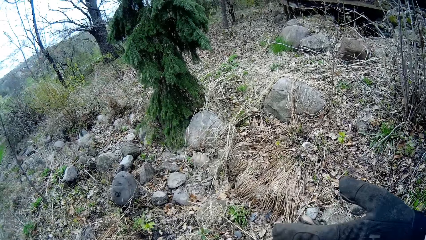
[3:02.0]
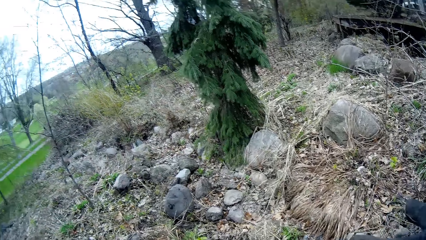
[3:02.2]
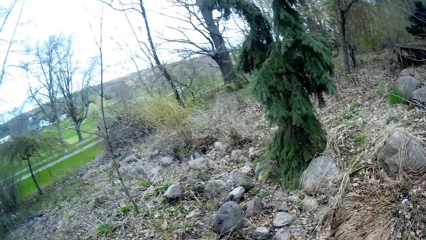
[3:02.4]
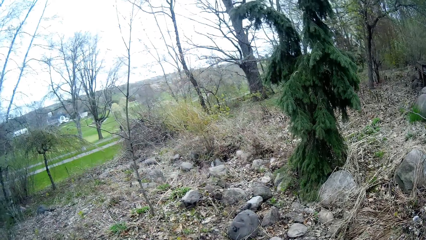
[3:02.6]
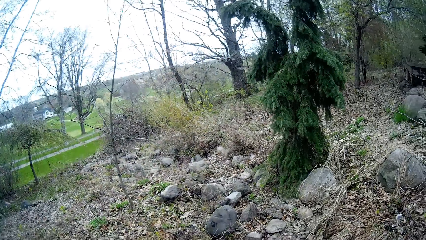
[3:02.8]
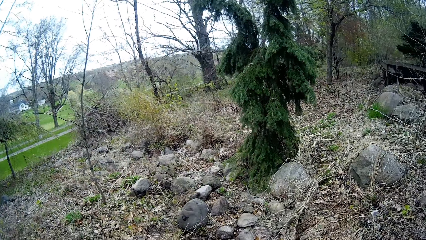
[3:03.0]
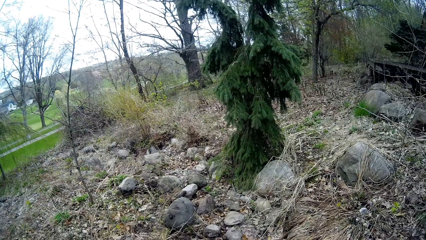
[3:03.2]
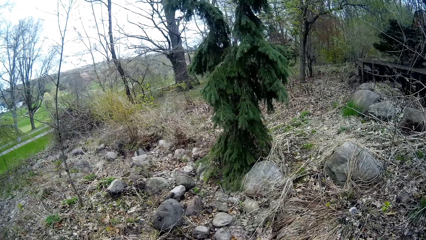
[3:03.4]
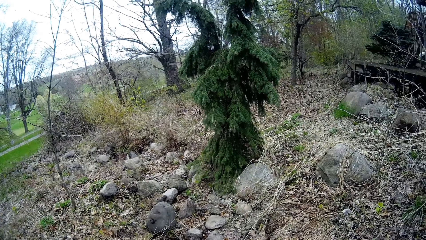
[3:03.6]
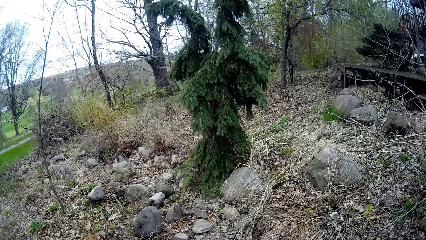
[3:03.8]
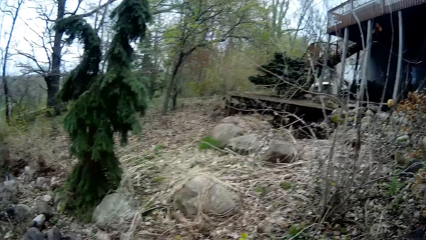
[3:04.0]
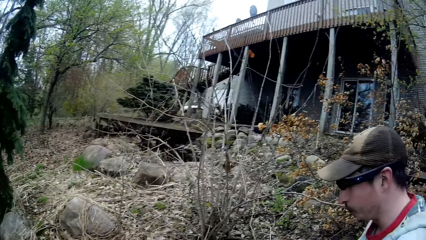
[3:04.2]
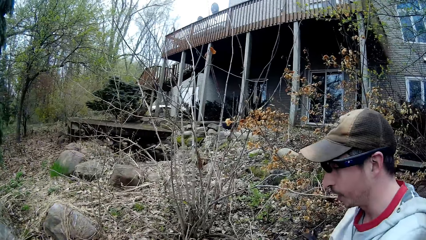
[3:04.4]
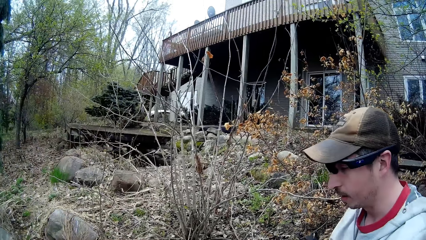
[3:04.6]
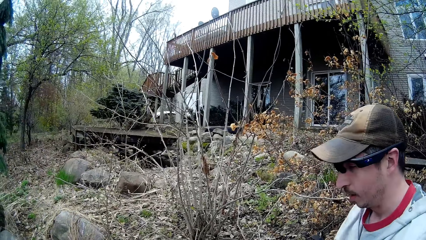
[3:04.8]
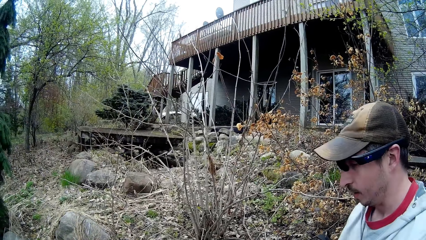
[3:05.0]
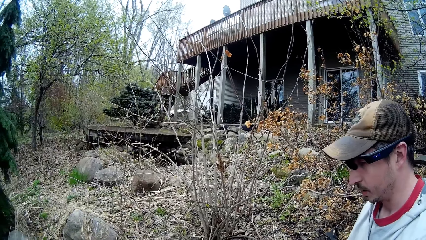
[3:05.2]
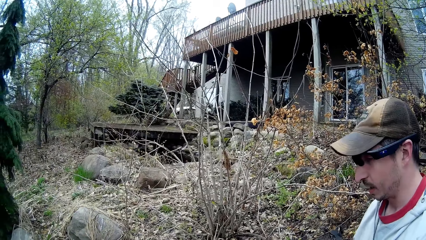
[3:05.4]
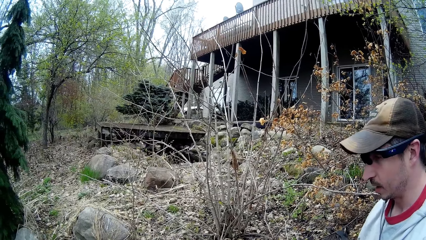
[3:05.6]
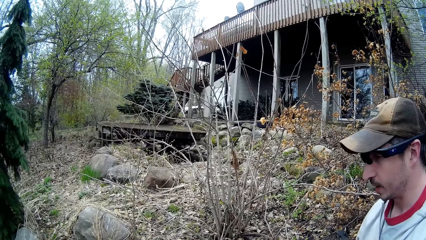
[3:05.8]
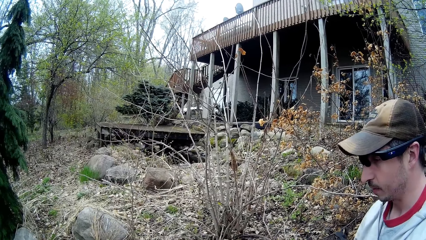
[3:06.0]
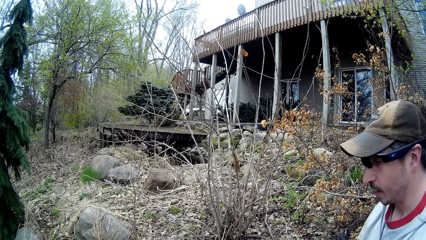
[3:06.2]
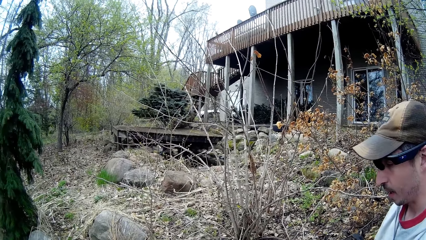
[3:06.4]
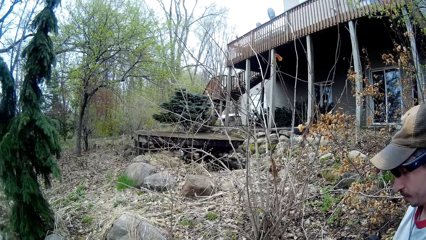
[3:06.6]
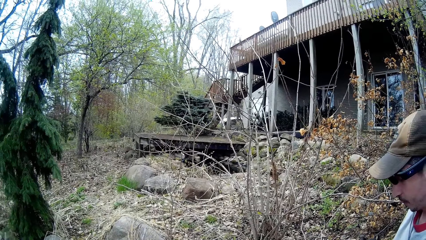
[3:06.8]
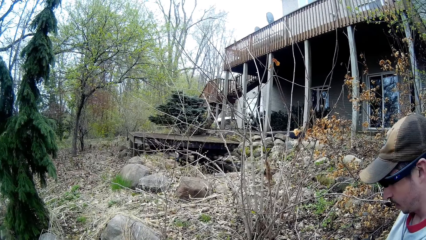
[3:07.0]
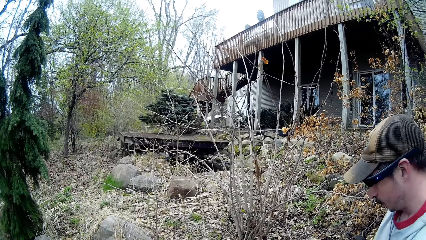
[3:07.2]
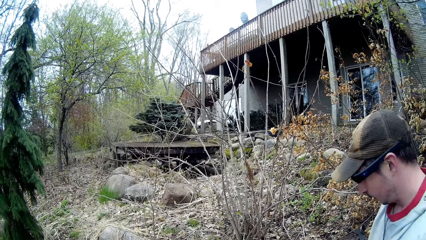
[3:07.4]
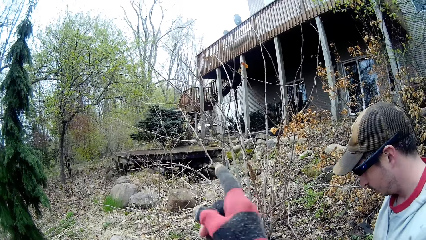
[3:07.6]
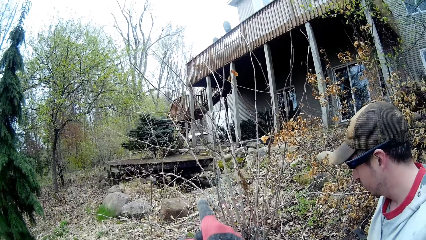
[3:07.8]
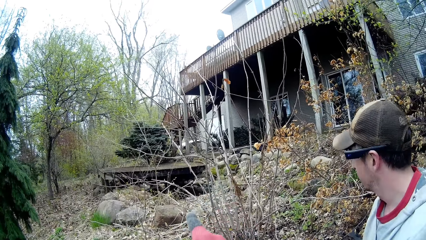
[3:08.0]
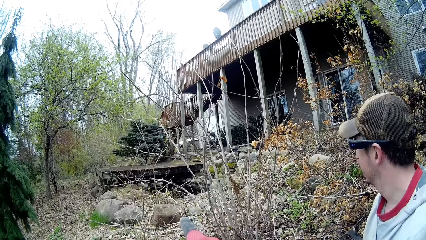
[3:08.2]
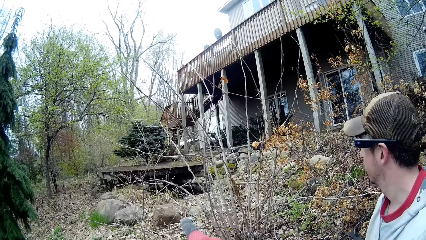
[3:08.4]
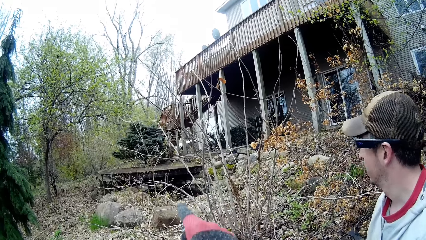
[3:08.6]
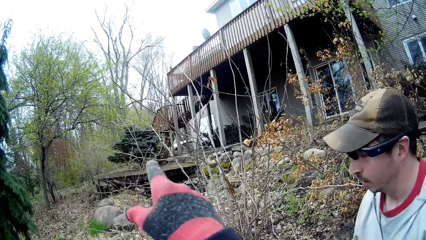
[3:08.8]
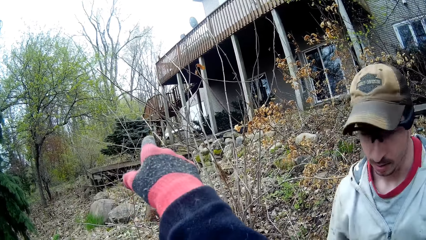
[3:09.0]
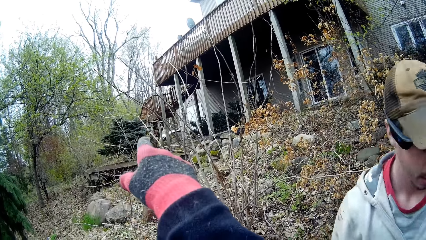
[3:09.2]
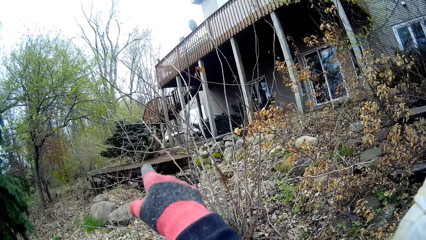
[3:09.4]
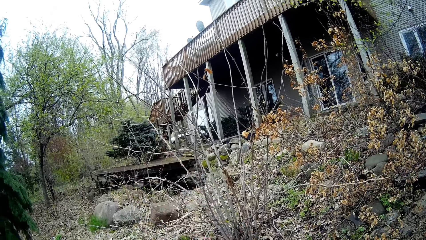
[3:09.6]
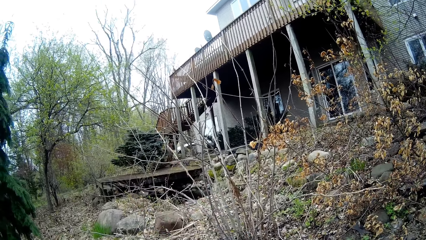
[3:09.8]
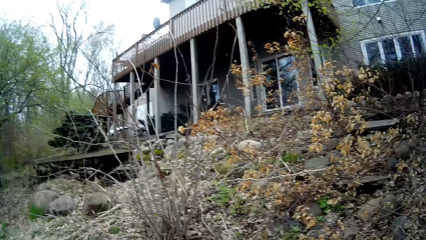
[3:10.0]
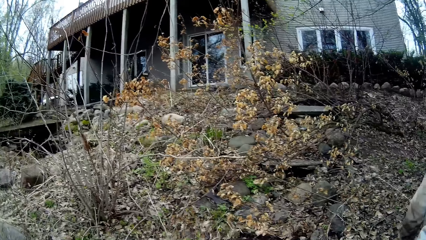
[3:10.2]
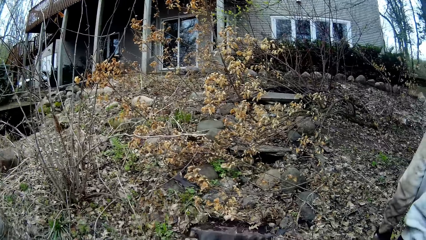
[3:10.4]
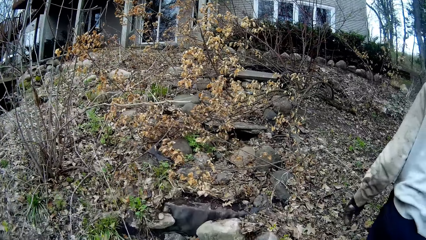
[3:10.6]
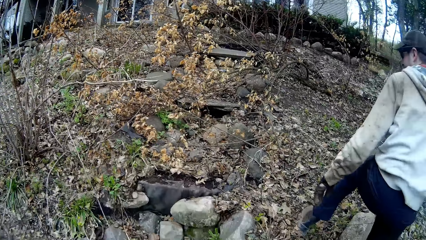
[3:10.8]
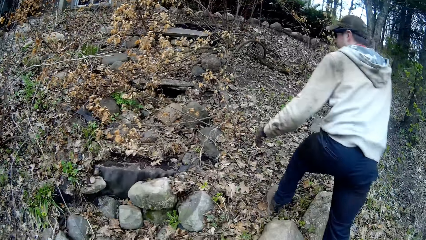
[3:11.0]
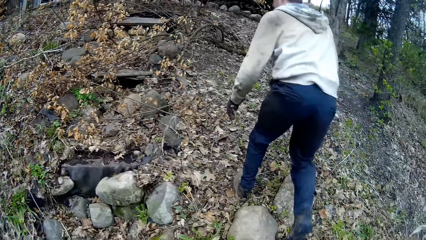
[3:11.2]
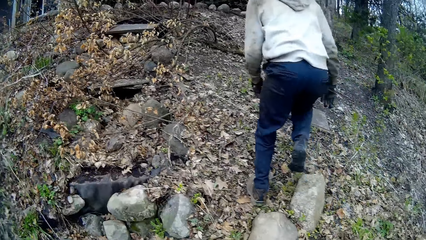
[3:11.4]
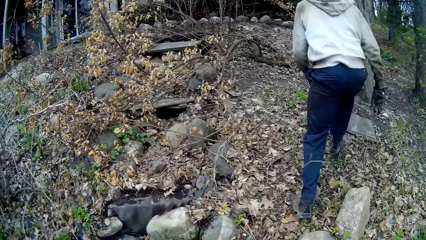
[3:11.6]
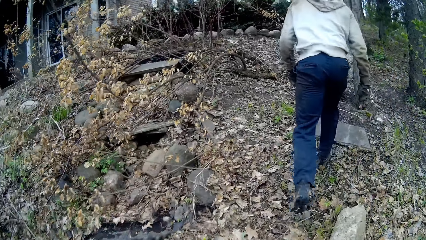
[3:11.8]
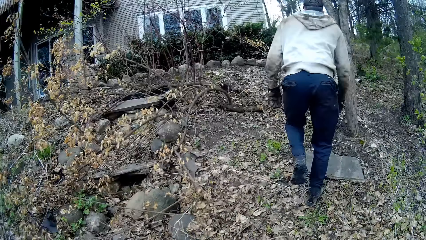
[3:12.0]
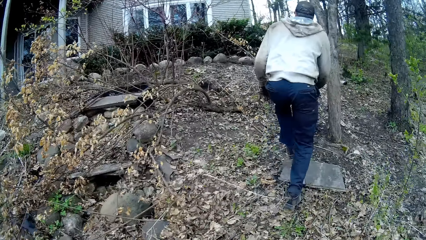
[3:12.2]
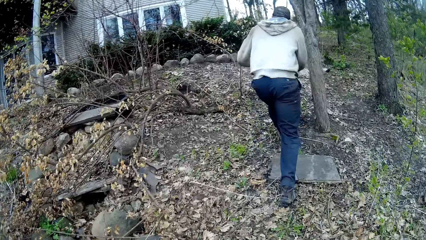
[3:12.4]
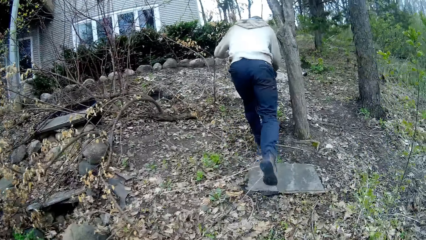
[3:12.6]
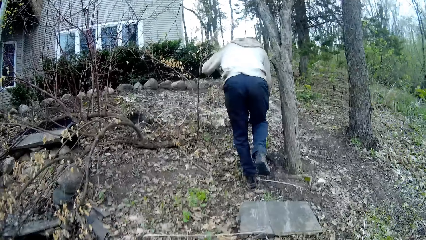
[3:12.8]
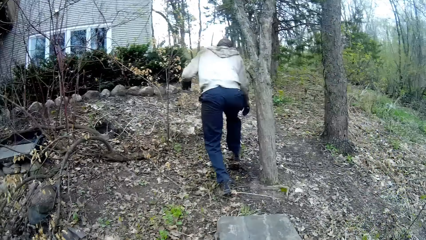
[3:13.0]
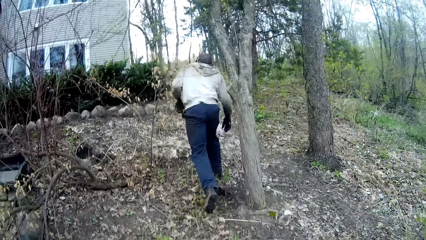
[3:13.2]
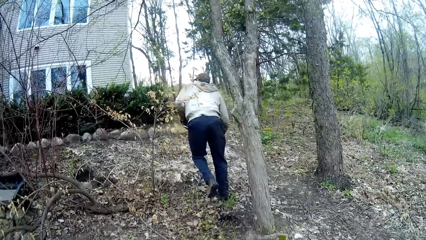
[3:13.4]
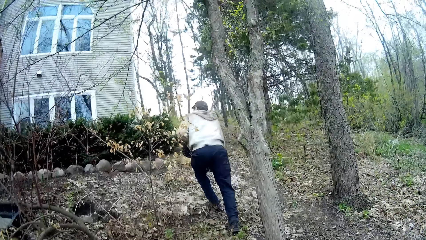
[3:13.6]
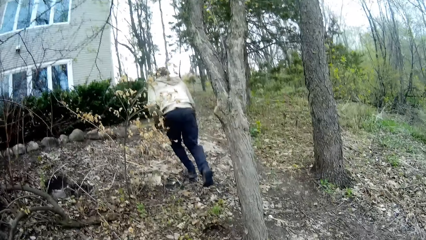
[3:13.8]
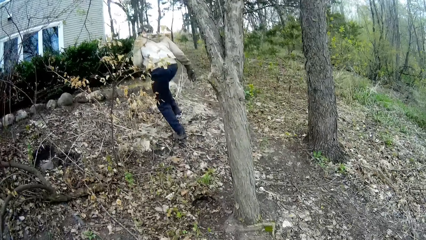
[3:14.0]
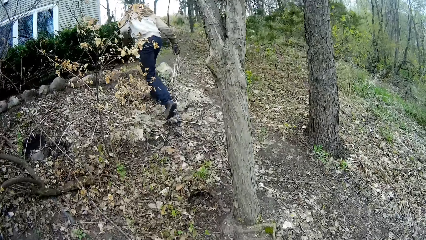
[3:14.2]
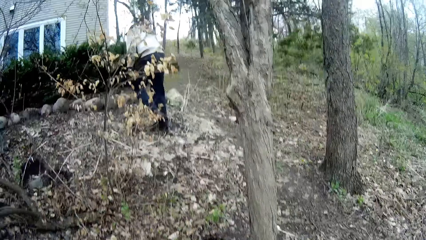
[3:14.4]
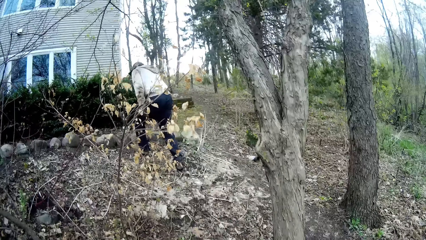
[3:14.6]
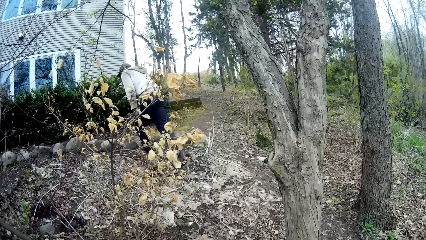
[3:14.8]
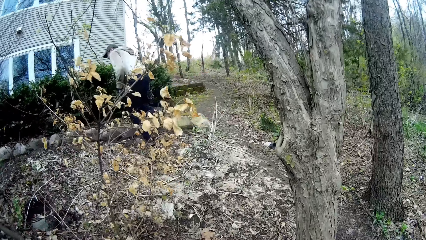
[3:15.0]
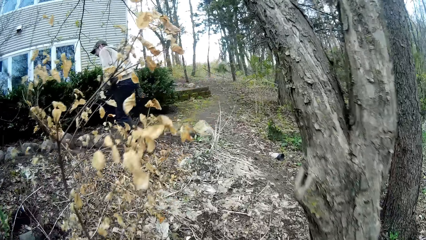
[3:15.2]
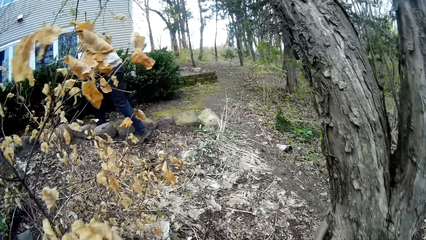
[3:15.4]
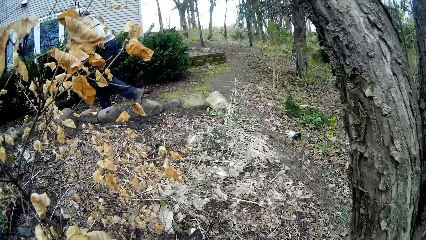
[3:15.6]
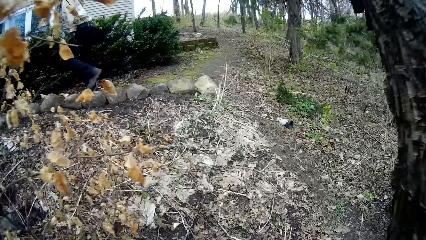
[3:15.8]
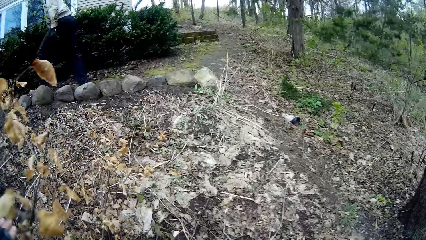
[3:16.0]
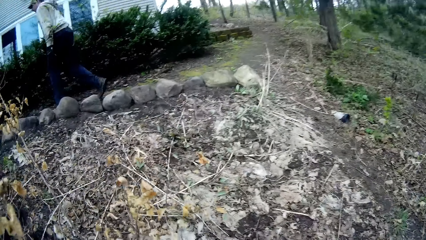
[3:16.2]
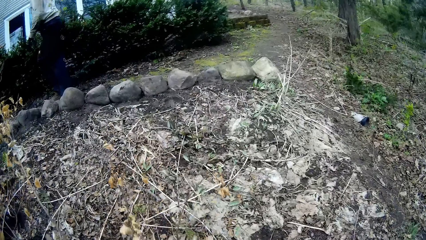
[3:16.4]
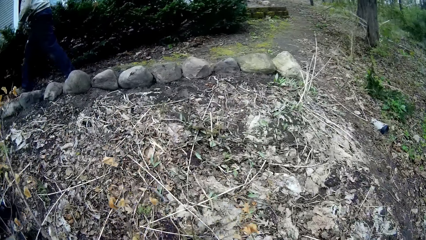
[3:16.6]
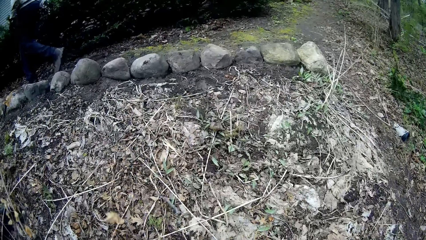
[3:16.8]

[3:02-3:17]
The camera wearer looks around and points around. A man walks to the pathway from the lawn. The camera wearer walks to the pathway from the lawn.
